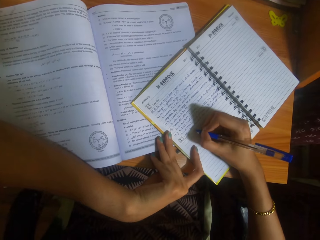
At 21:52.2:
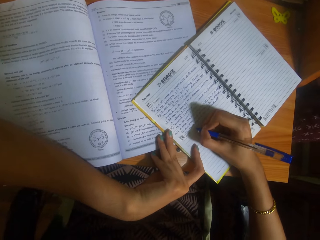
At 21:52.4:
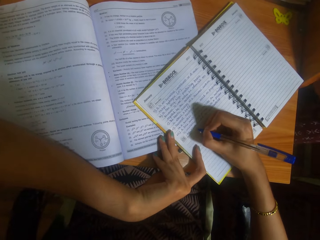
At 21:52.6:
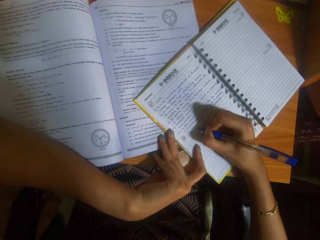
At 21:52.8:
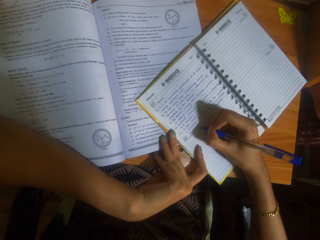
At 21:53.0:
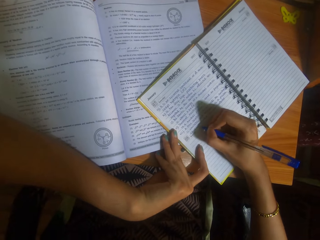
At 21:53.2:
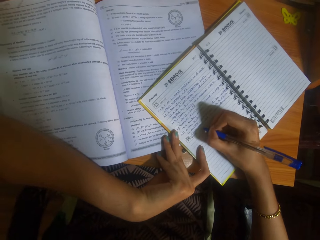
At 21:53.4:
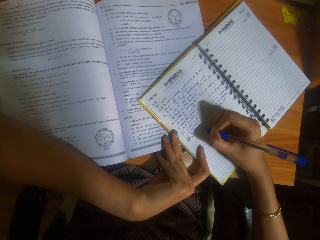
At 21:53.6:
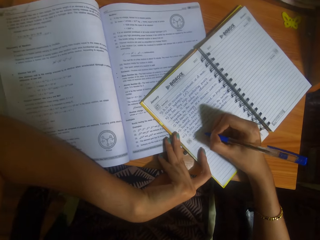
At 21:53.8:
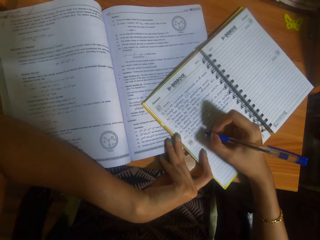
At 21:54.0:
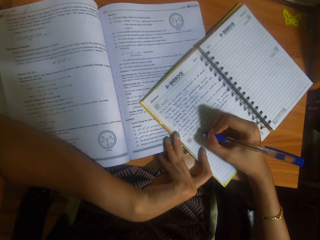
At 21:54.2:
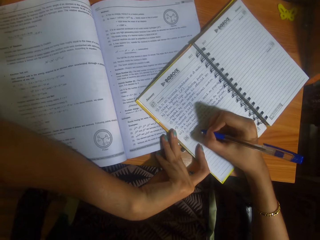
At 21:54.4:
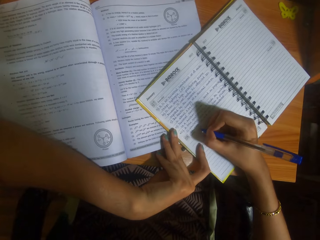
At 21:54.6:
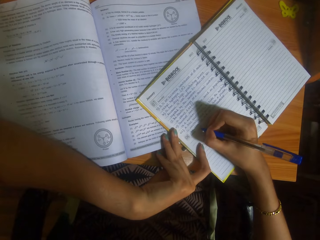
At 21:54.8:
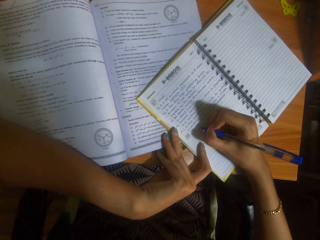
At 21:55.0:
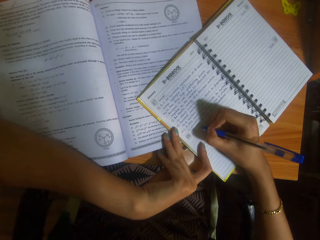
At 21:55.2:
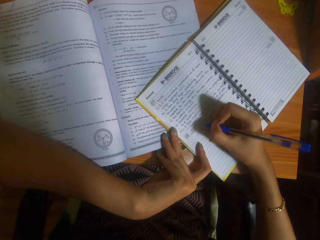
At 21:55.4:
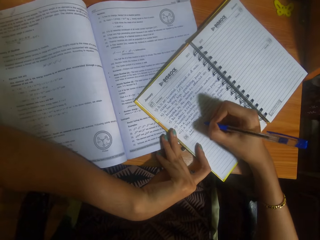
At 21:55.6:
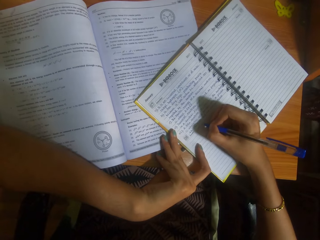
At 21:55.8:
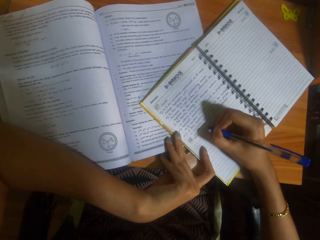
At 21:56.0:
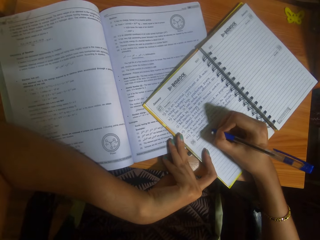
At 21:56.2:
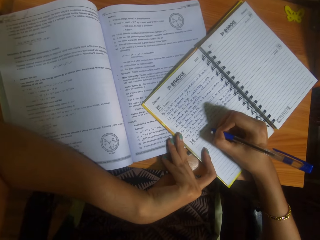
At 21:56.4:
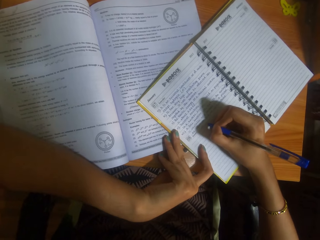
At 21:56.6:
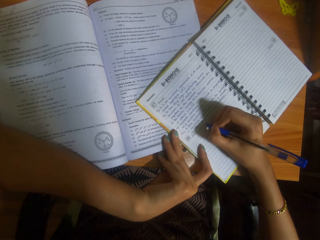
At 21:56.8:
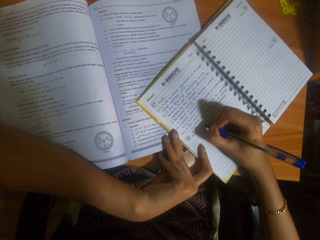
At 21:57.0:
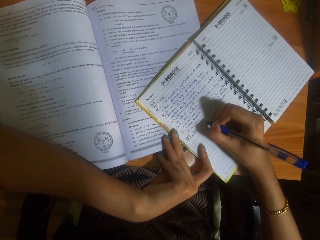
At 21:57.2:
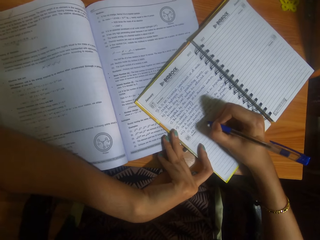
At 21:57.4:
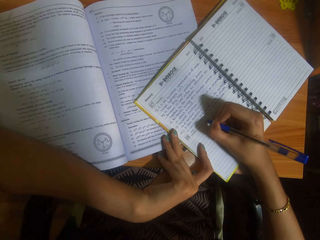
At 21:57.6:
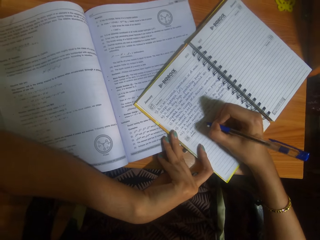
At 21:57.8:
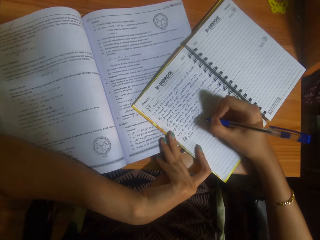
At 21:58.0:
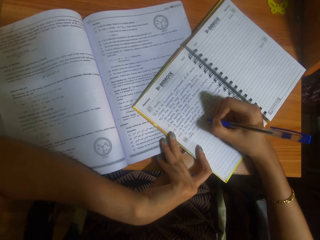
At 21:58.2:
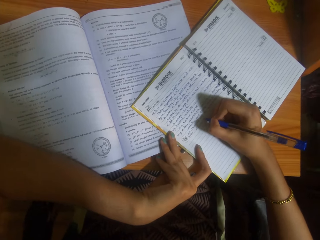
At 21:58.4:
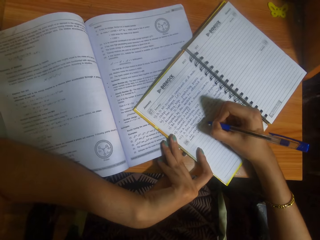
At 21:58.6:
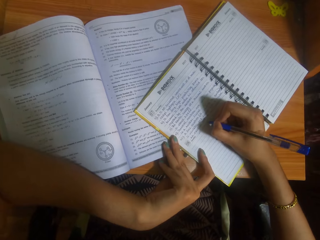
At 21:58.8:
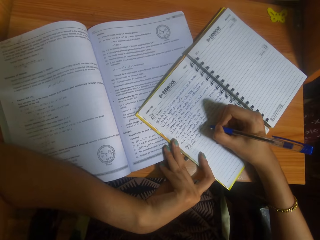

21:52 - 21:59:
The camera wearer writes on the jotter with the pen in her right hand.

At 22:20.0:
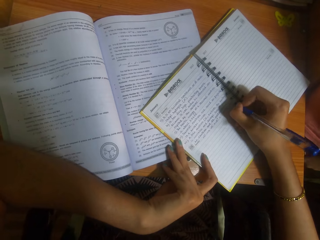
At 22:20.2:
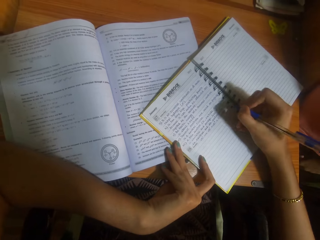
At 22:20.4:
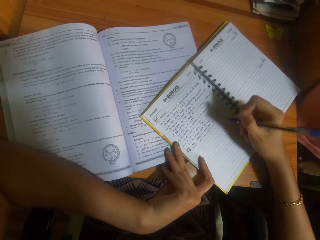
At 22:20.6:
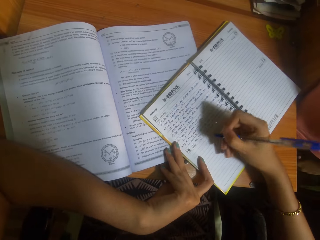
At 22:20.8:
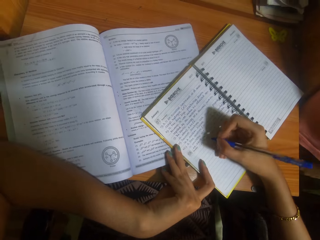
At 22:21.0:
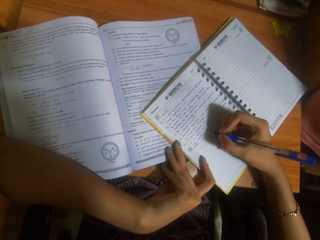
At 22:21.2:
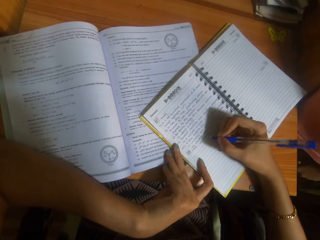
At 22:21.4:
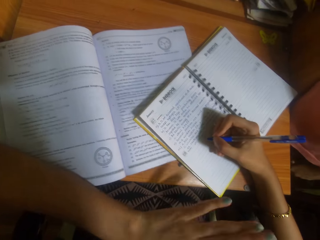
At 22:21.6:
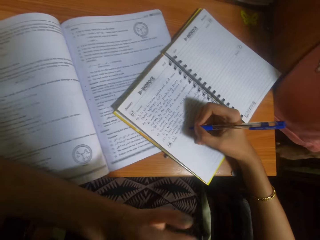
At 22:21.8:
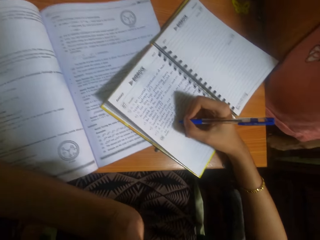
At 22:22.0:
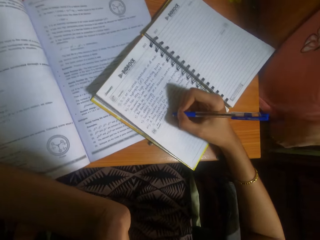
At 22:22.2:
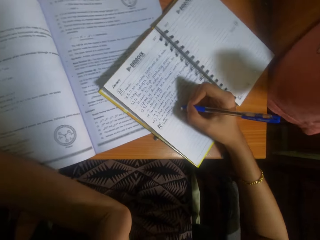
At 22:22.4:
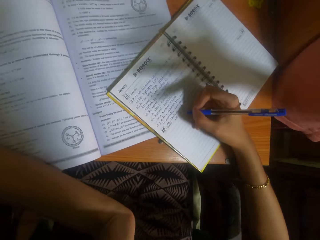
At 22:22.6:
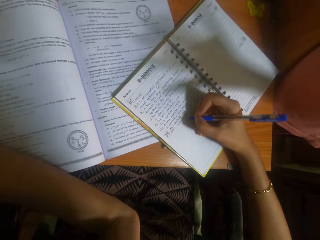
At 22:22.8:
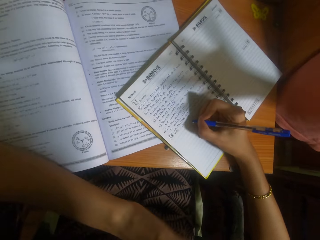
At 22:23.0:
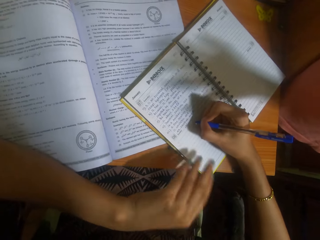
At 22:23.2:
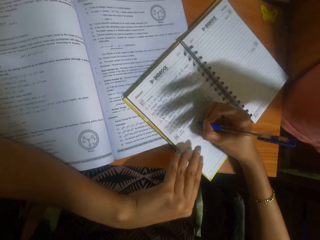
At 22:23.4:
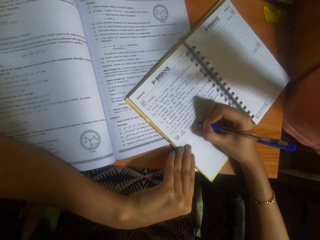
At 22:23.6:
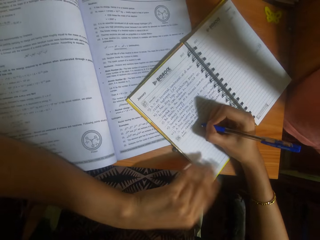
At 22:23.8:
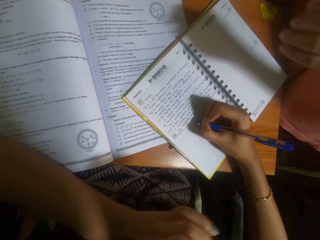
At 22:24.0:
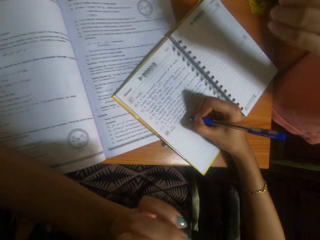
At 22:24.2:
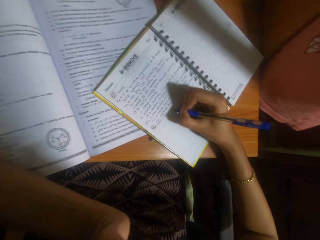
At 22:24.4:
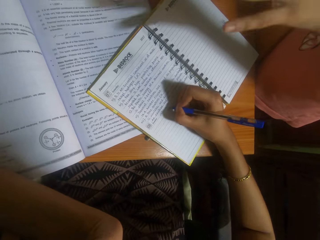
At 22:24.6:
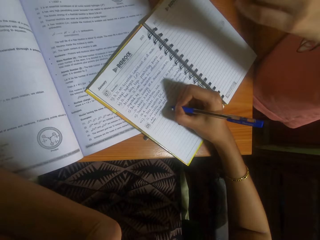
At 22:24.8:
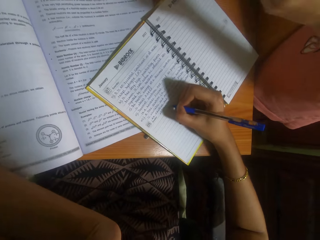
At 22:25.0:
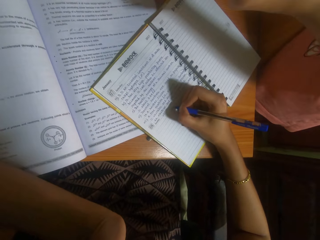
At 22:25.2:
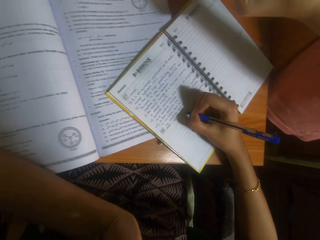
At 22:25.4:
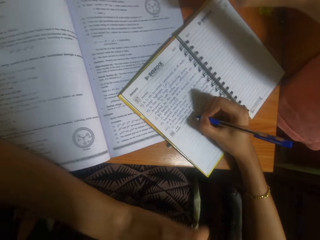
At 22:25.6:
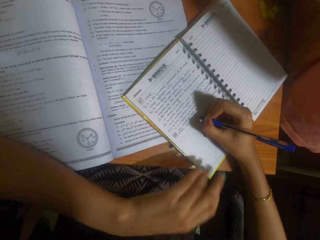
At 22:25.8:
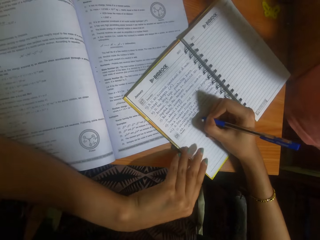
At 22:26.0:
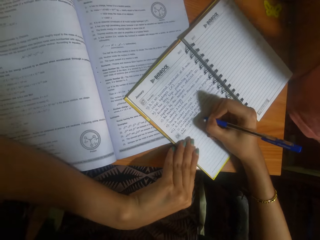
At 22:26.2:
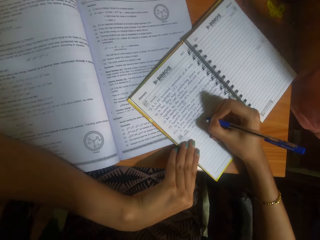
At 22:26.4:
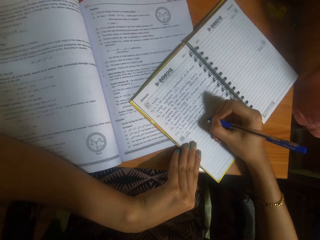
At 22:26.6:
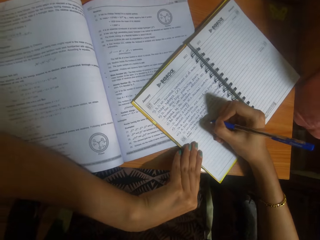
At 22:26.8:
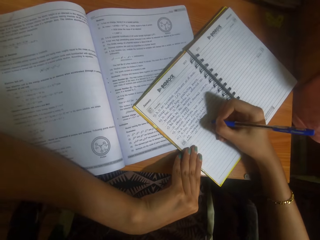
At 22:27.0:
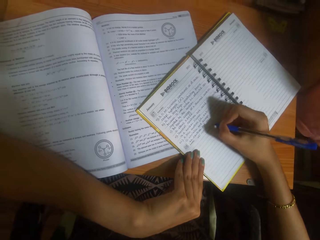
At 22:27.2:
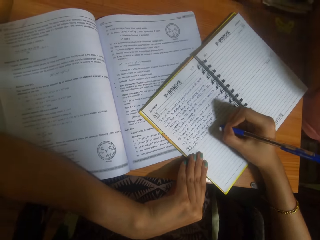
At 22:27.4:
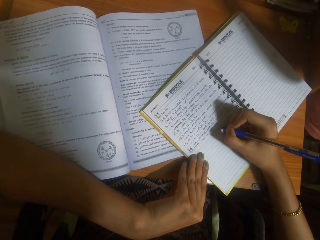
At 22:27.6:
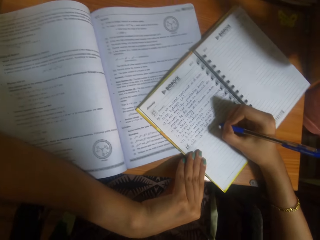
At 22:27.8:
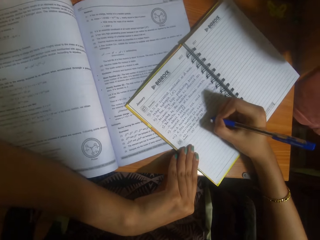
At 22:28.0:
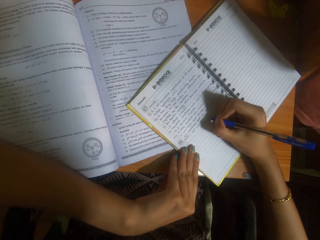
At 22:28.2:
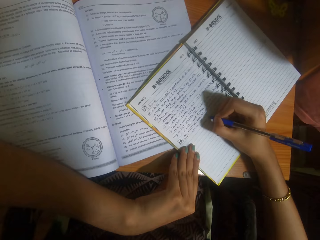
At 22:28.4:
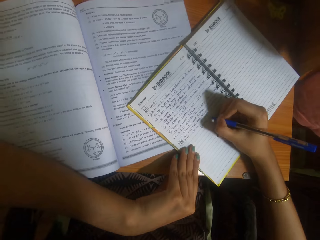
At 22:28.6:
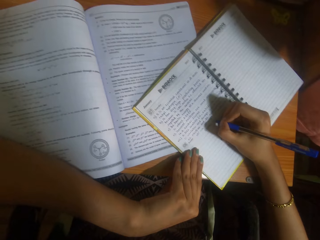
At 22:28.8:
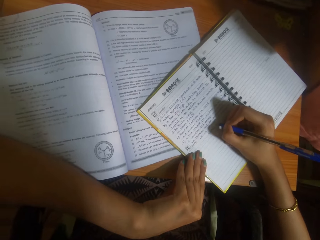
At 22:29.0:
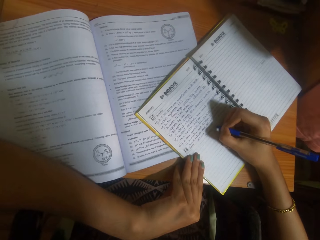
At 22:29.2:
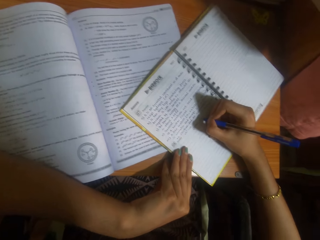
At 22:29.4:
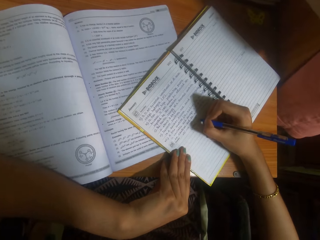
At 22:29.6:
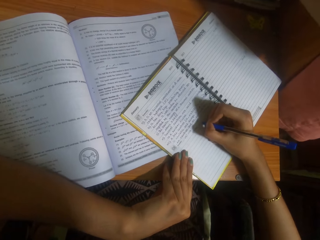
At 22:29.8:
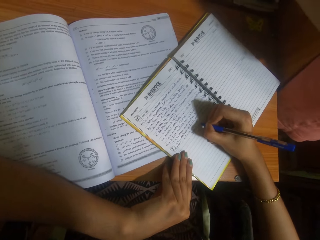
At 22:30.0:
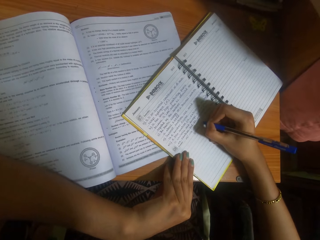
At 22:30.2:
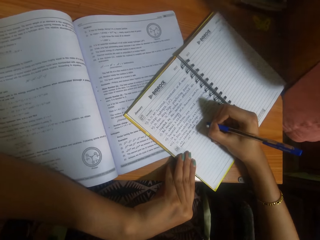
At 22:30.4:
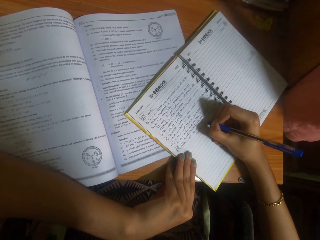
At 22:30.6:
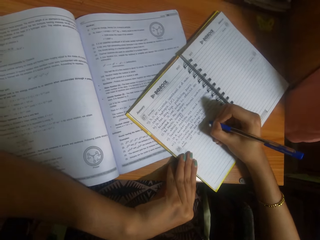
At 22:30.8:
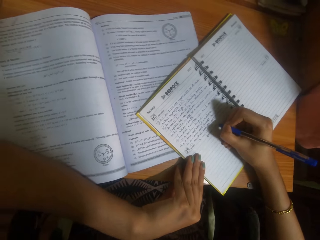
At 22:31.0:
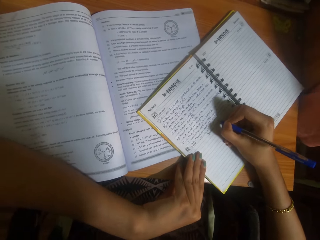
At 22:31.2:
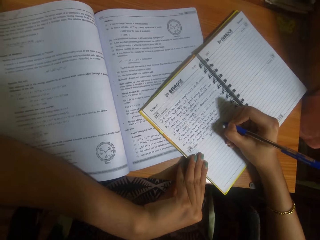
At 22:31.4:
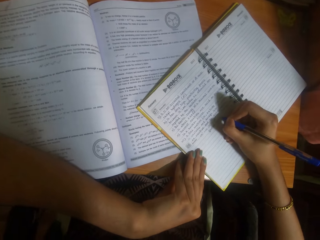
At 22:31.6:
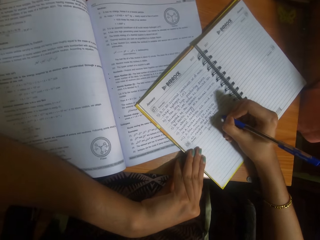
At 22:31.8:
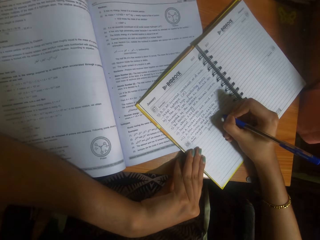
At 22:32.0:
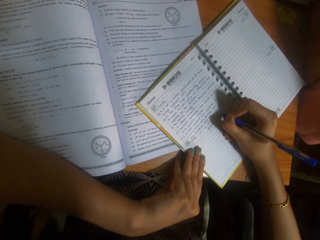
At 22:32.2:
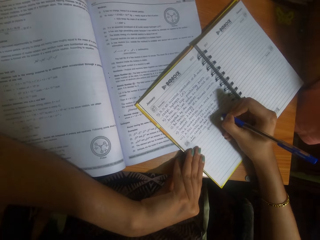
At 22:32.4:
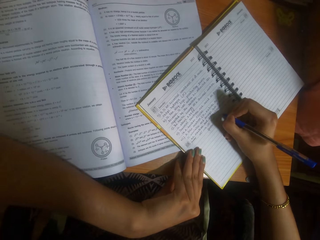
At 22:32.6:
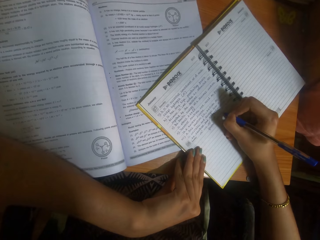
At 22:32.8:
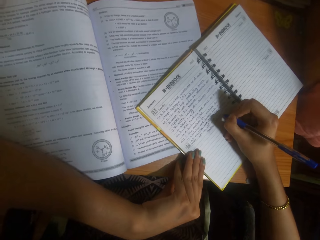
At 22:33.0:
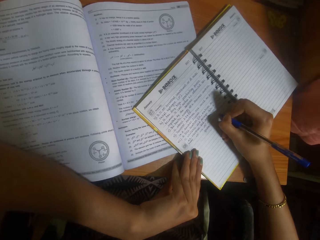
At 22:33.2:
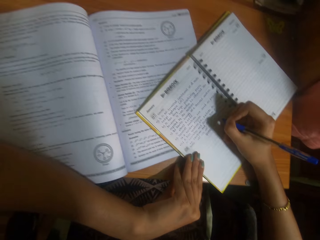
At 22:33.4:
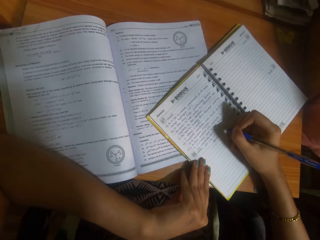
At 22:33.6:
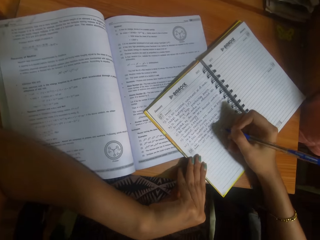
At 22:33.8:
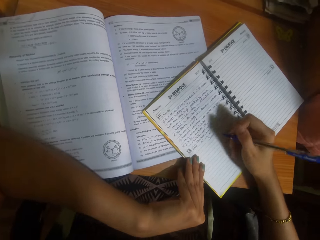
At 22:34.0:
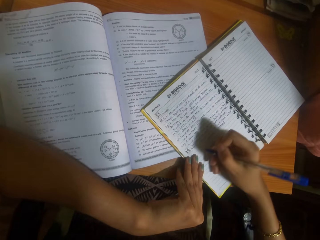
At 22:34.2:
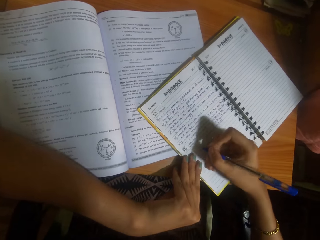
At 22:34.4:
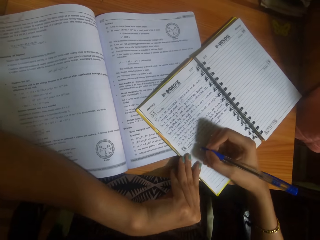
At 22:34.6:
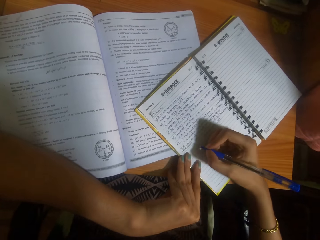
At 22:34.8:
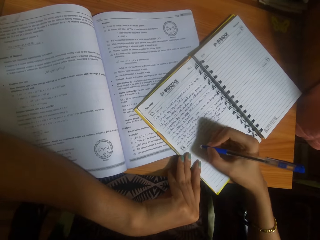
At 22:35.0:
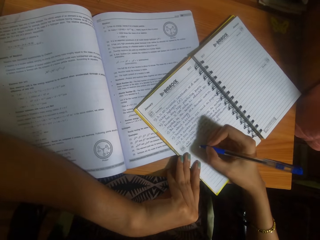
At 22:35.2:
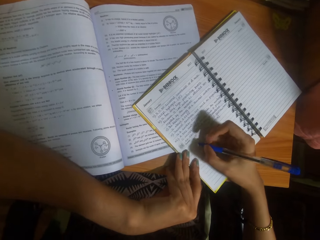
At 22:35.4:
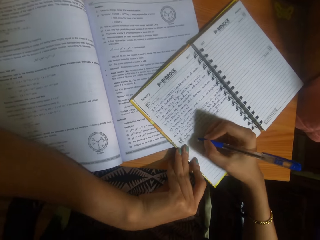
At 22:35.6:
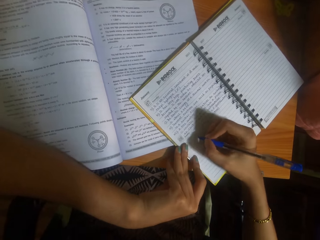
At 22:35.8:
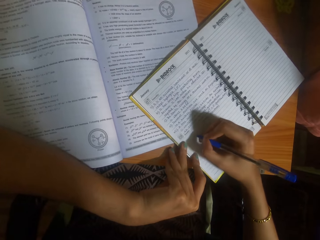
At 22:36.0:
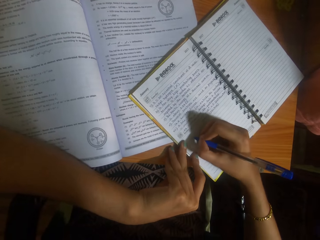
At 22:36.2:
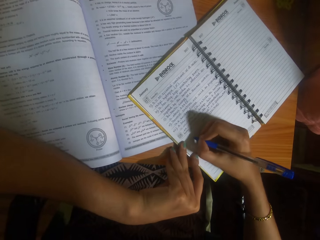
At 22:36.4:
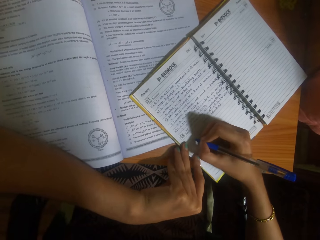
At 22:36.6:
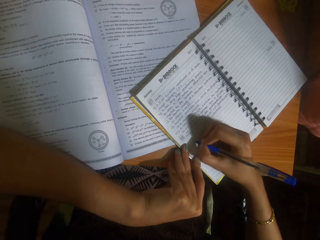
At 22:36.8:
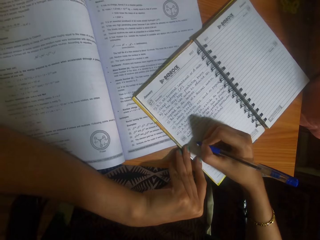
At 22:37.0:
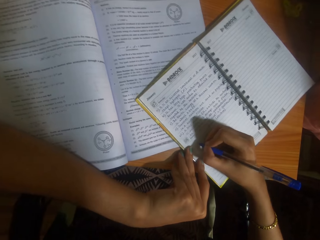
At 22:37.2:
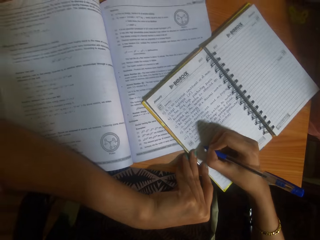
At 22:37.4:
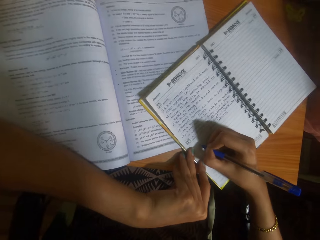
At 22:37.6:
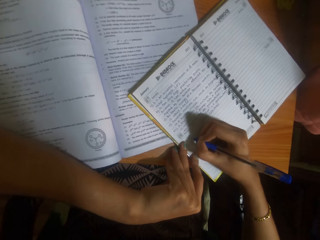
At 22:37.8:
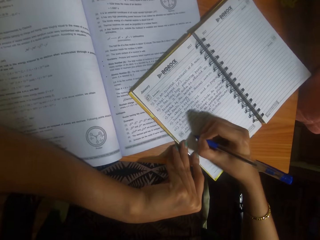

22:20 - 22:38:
The camera wearer lifts her left hand towards her face. She gestures with her left hand. She touches the jotter with her left hand. She lifts her left hand towards her face. She places her left hand on the jotter. She writes on a book with a pen.
